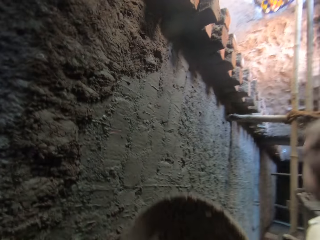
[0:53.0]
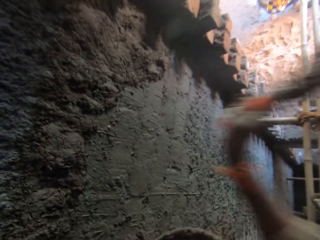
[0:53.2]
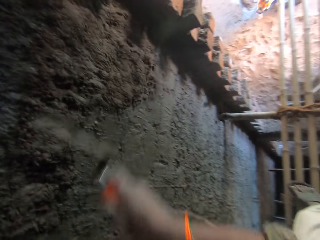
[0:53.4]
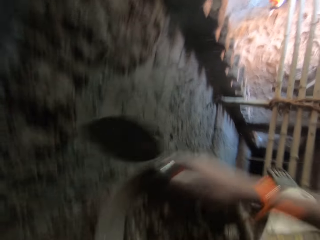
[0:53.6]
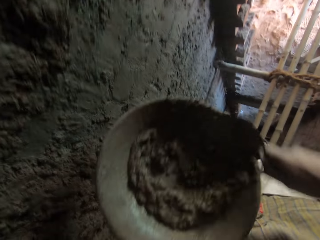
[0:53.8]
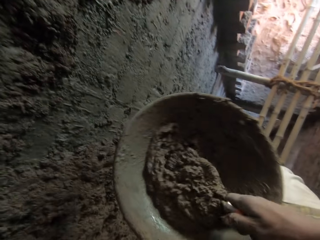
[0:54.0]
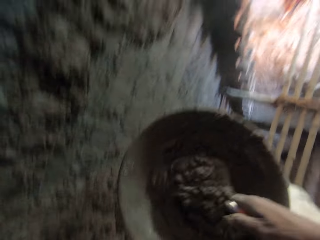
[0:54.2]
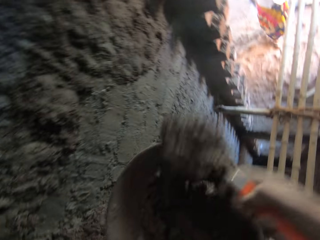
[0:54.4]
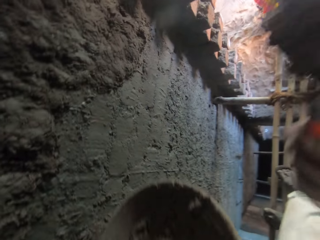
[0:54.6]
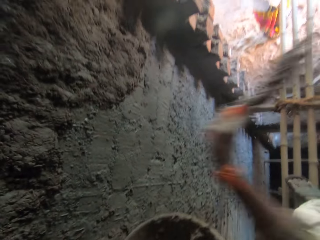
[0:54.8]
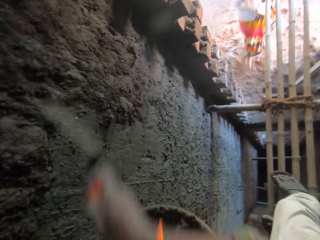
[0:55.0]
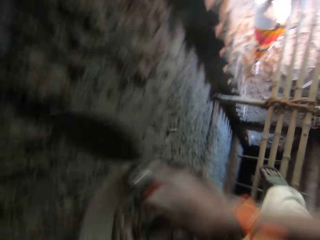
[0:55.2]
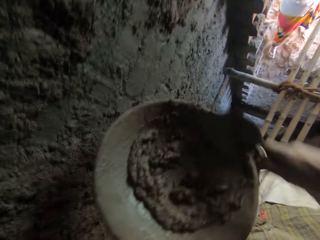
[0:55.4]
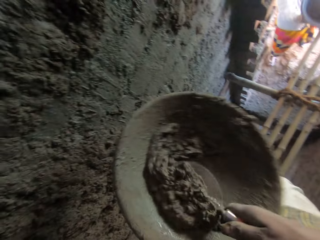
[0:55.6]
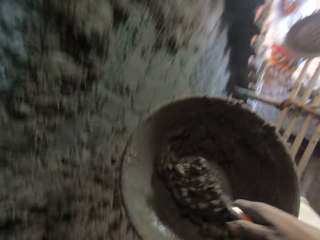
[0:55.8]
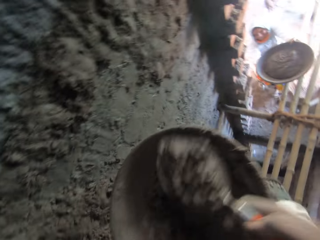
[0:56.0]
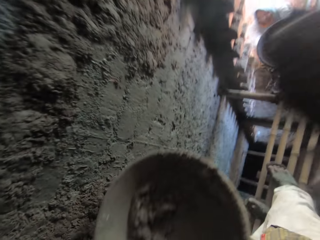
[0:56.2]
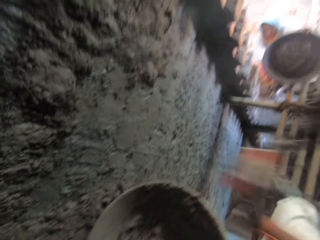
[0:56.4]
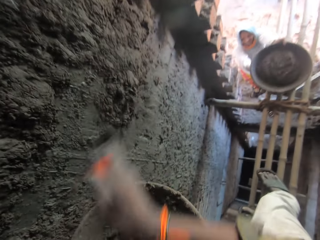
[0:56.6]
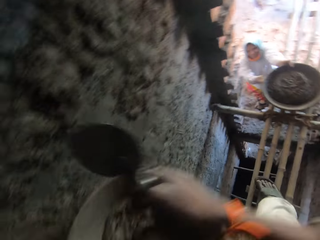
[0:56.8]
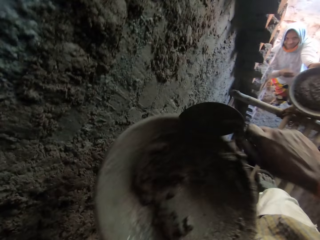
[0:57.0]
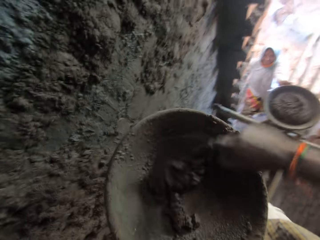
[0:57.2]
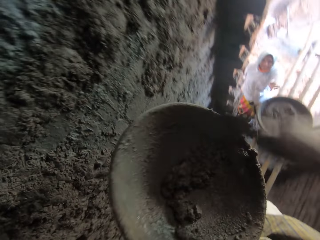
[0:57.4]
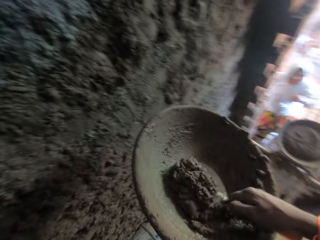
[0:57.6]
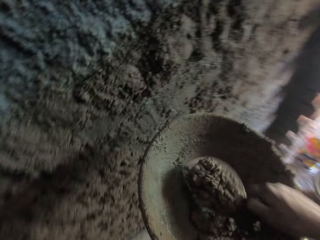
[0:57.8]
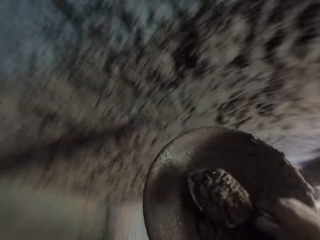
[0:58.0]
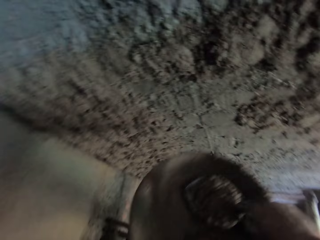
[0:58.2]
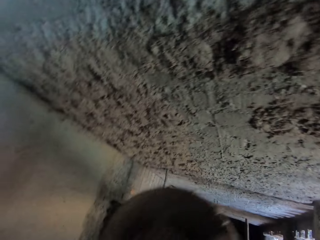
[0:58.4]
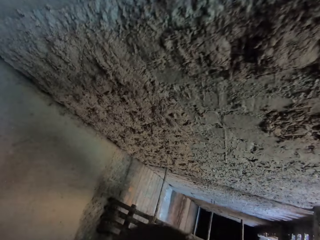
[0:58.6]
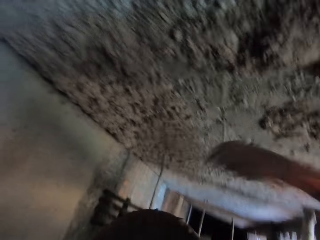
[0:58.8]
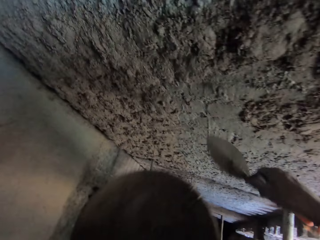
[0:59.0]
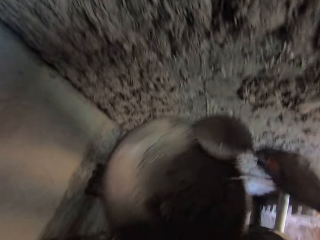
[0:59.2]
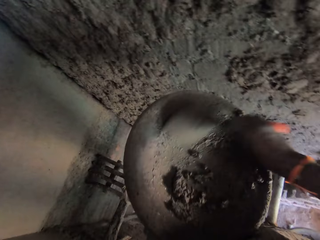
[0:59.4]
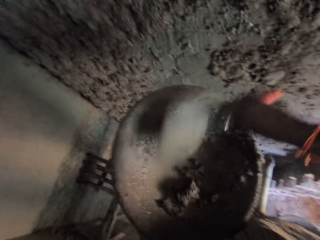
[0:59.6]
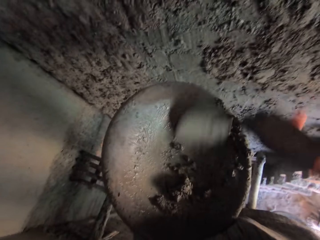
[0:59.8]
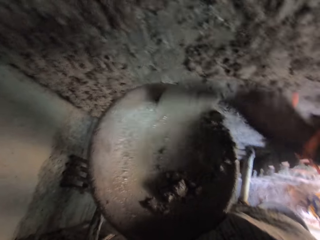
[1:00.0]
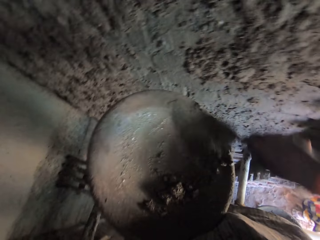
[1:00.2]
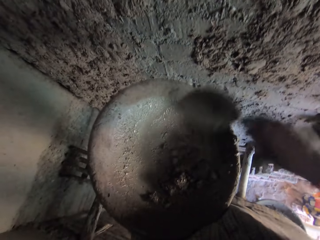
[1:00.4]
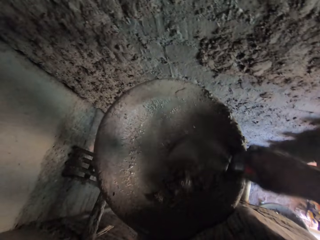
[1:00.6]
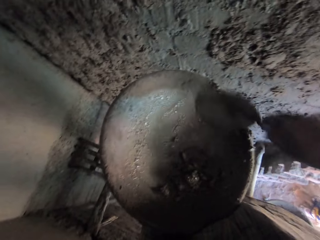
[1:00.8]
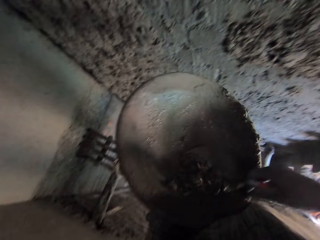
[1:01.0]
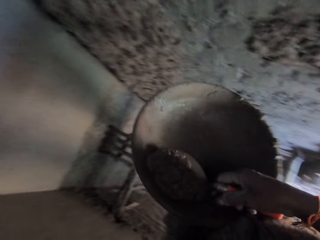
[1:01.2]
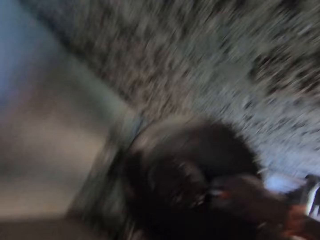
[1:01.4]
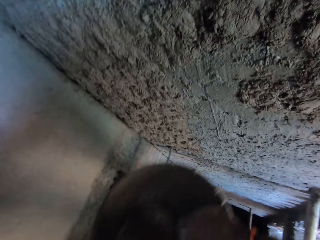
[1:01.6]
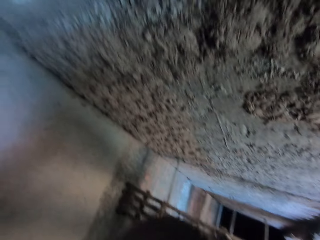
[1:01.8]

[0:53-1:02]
A woman places the cement mixture basin on the wood railing. The camera wearer plasters the mortar on the wall with the hand trowel in his right hand. He takes mortar from the head pan with the hand trowel in his right hand. He plasters the mortar on the wall with the hand trowel in his right hand. He takes mortar from the head pan with the hand trowel in his right hand. He plasters the mortar on the wall with the hand trowel in his right hand. The woman drops the head pan of mortar on the scaffold with both hands. The camera wearer takes mortar from the head pan with the hand trowel in his right hand. He plasters the mortar on the wall with the hand trowel in his right hand. He takes mortar from the head pan with the hand trowel in his right hand.

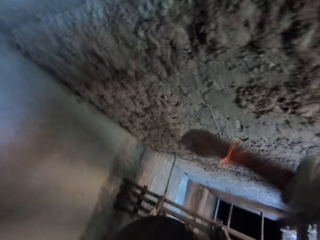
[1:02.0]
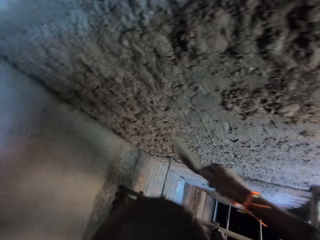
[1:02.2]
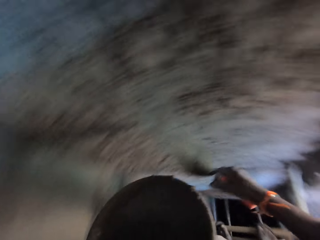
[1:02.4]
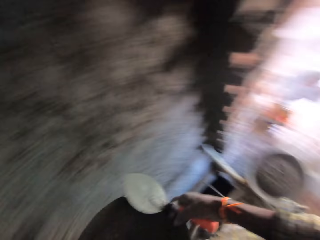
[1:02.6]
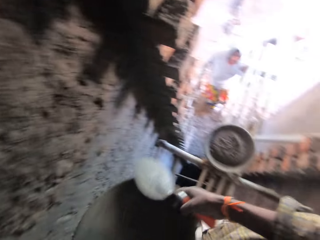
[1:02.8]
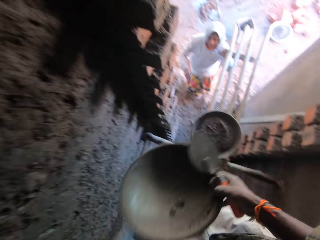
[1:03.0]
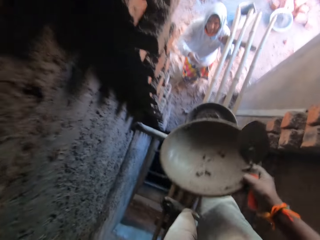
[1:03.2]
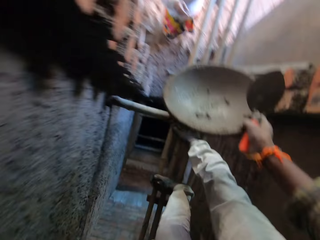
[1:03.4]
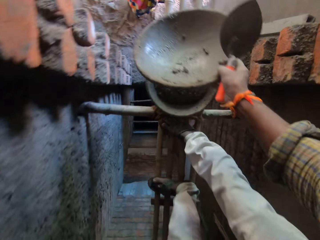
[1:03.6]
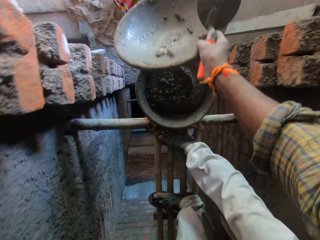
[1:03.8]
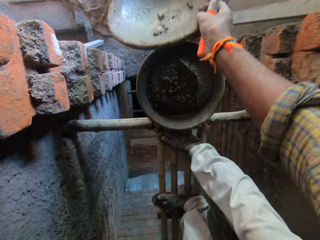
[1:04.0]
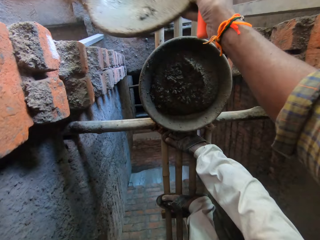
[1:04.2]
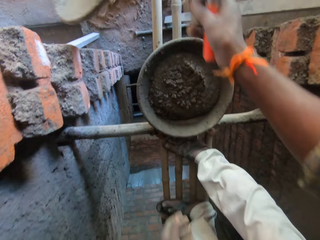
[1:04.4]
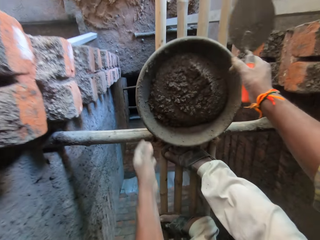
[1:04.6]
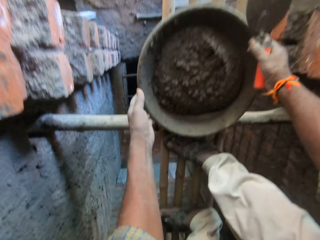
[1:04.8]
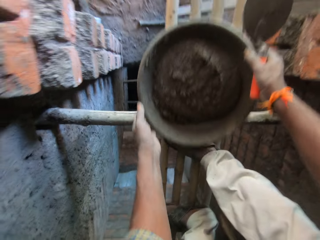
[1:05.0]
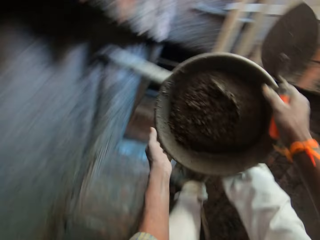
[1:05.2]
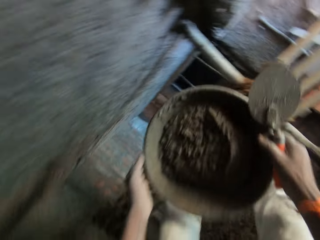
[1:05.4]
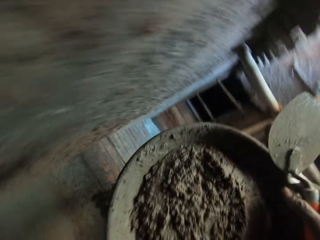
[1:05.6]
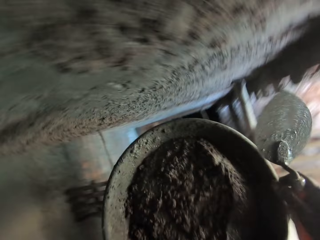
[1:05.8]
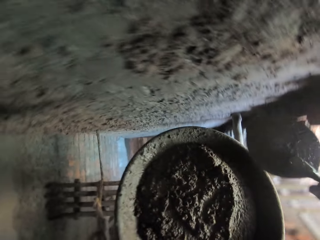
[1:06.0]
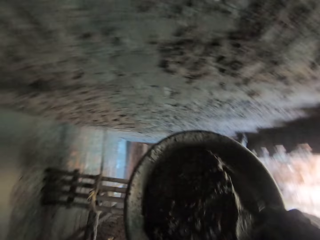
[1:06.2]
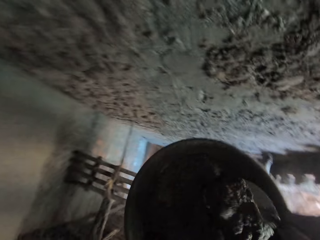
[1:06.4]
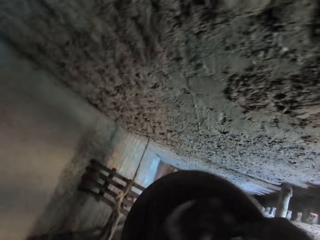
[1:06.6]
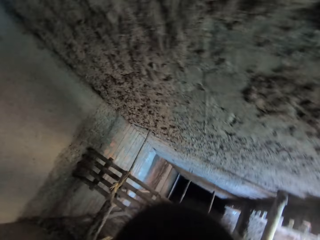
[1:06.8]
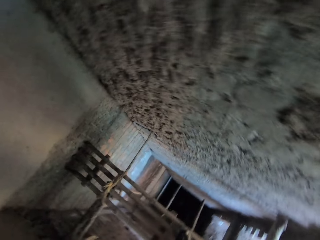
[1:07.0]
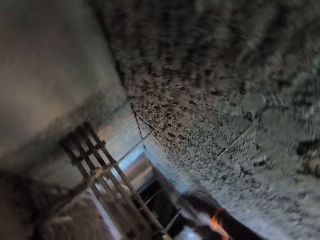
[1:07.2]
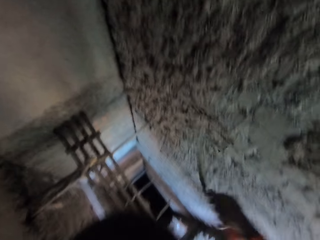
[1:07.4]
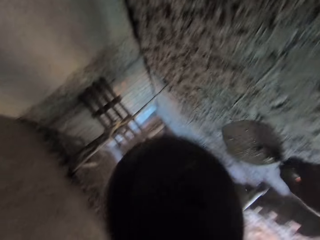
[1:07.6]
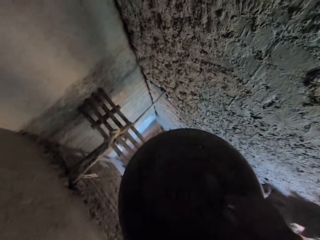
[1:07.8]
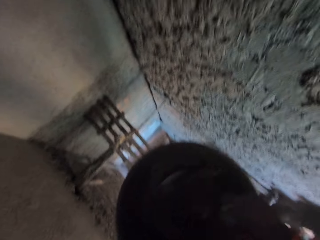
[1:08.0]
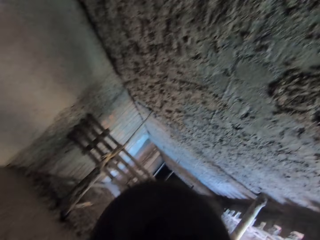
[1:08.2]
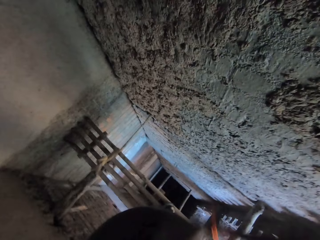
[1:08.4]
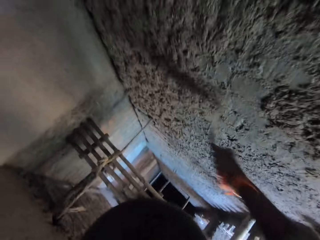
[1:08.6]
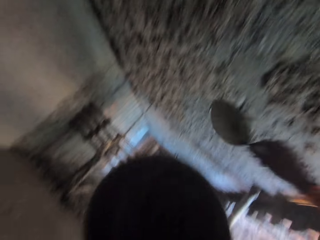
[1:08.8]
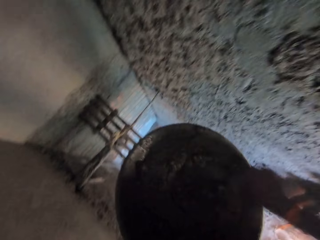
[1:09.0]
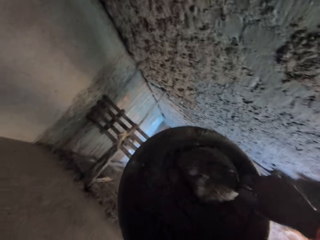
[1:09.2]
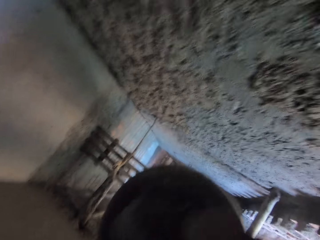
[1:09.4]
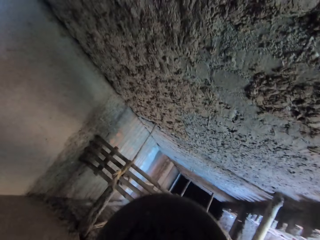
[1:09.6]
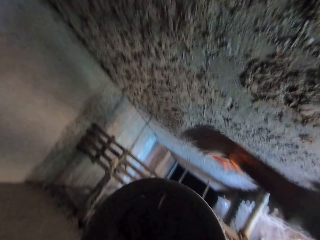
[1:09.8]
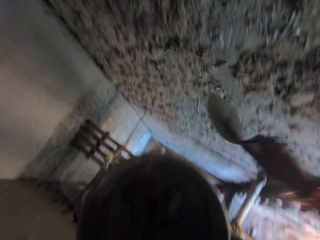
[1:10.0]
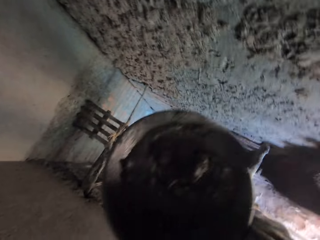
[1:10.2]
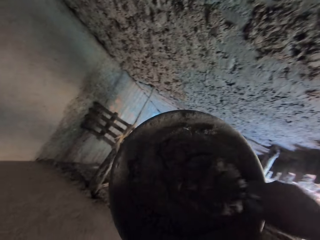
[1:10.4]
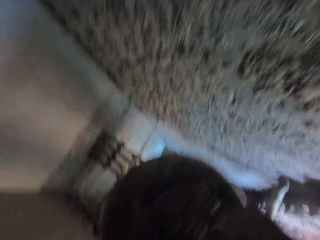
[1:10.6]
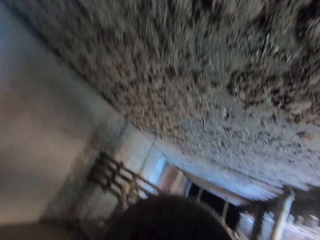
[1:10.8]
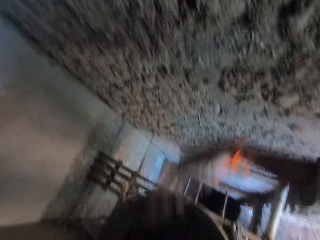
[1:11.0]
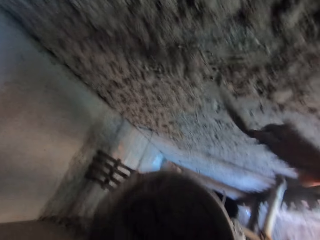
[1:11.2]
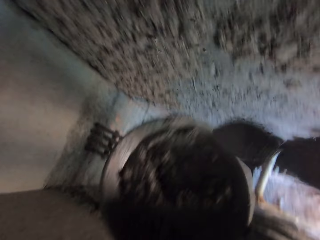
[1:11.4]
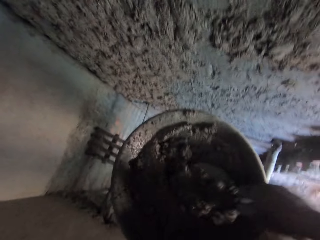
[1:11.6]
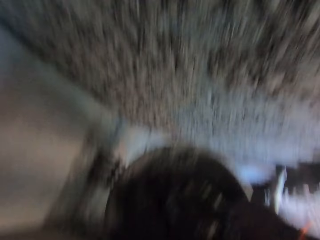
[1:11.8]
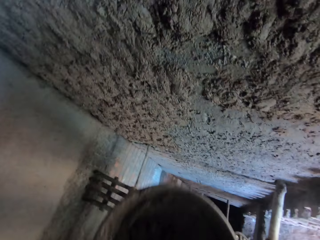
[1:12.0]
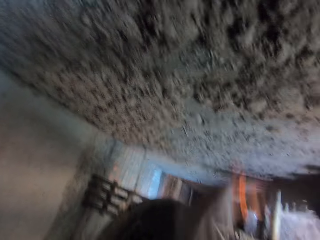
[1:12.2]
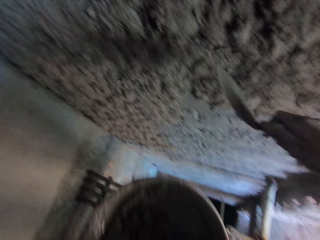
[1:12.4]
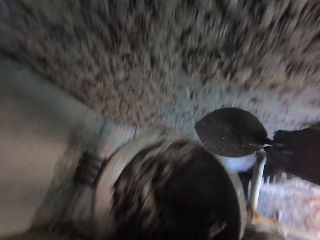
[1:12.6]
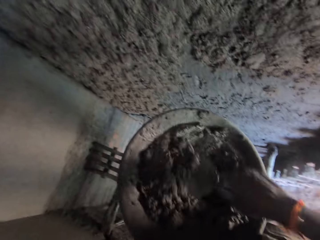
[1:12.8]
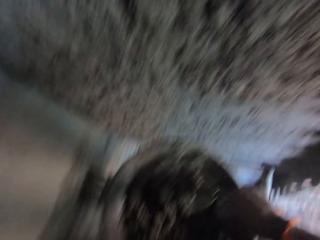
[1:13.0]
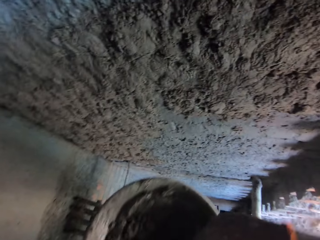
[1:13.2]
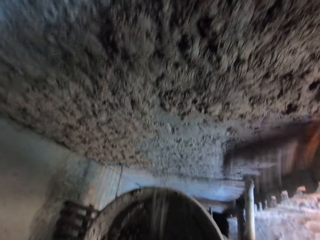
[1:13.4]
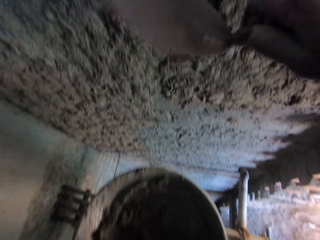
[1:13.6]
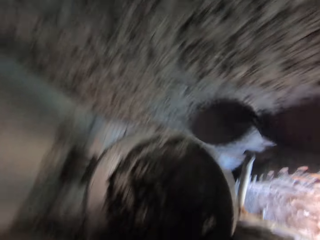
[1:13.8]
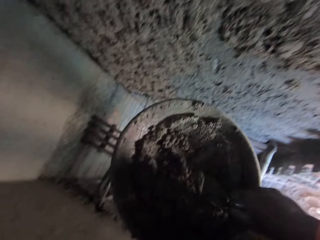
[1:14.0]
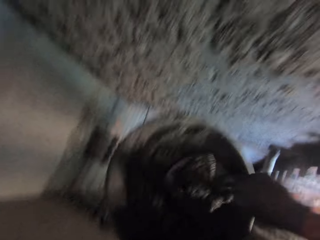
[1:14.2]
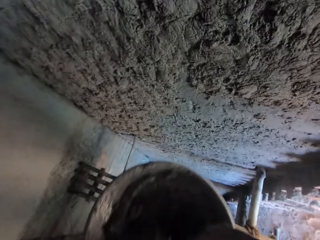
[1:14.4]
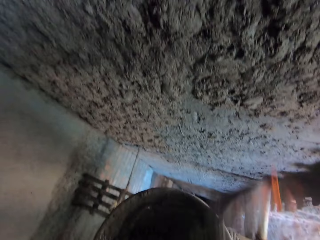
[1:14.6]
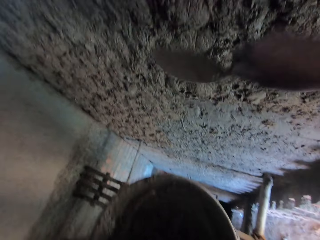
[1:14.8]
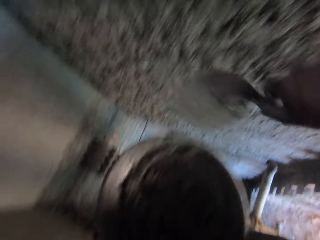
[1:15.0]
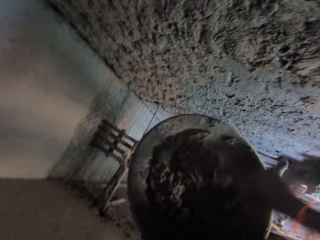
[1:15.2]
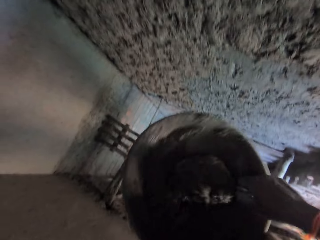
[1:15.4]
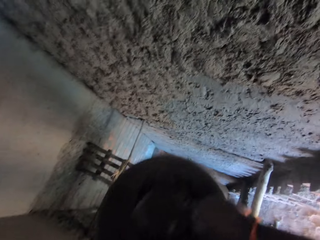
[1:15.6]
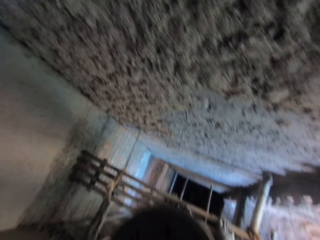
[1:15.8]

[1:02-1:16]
The camera wearer plasters the mortar on the wall with the hand trowel in his right hand. He passes the head pan or cement mixture basin to his right hand with his left hand. He passes the head pan to the woman with his right hand. He picks the cement mixture basin from the wood railing. He carries the head pan of mortar from the scaffold with both hands. He takes mortar from the head pan with the hand trowel in his right hand. He plasters the mortar on the wall with the hand trowel in his right hand. He takes mortar from the head pan with the hand trowel in his right hand. He plasters the mortar on the wall with the hand trowel in his right hand. He takes mortar from the head pan with the hand trowel in his right hand. He plasters the mortar on the wall with the hand trowel in his right hand. He takes mortar from the head pan with the hand trowel in his right hand. He plasters the mortar on the wall with the hand trowel in his right hand. He takes mortar from the head pan with the hand trowel in his right hand. He plasters the mortar on the wall with the hand trowel in his right hand. He takes mortar from the head pan with the hand trowel in his right hand. He plasters the mortar on the wall with the hand trowel in his right hand. He takes mortar from the head pan with the hand trowel in his right hand. He plasters the mortar on the wall with the hand trowel in his right hand. He takes mortar from the head pan with the hand trowel in his right hand.
